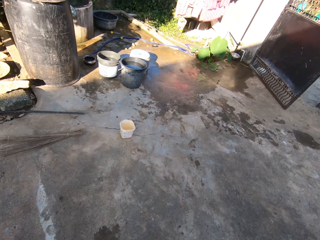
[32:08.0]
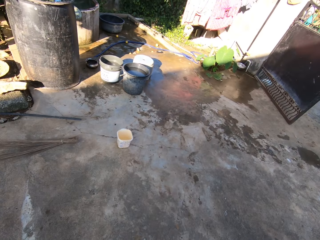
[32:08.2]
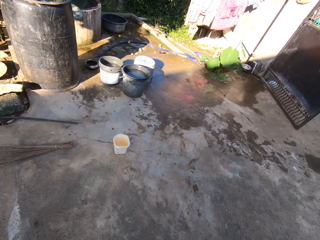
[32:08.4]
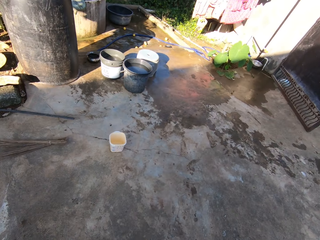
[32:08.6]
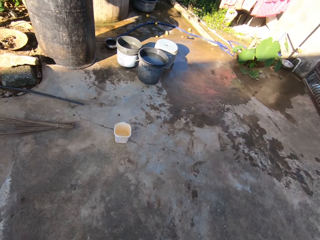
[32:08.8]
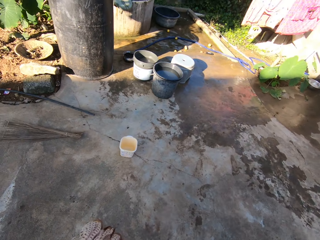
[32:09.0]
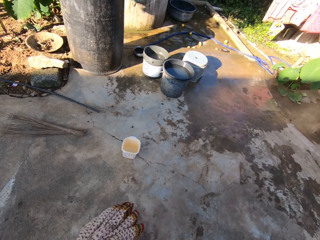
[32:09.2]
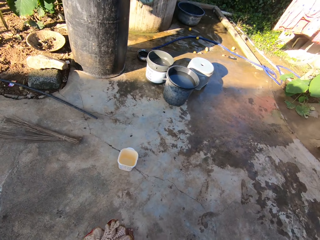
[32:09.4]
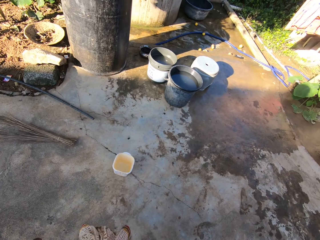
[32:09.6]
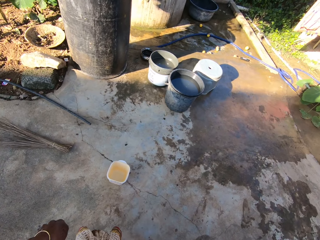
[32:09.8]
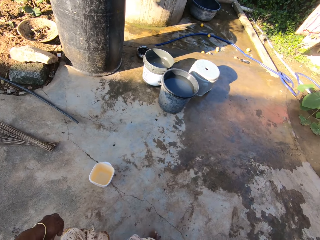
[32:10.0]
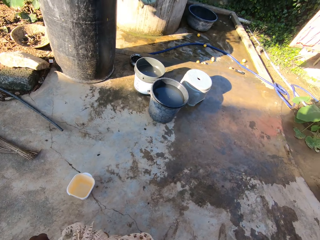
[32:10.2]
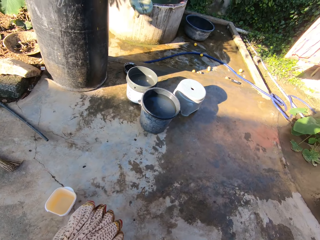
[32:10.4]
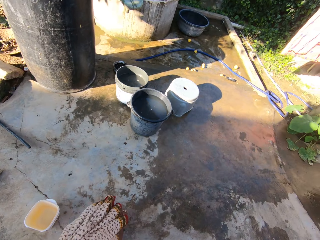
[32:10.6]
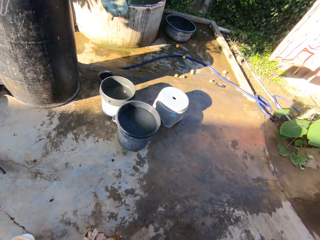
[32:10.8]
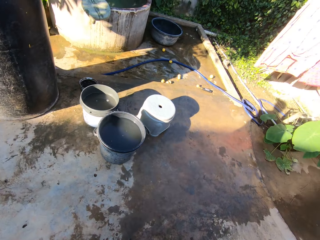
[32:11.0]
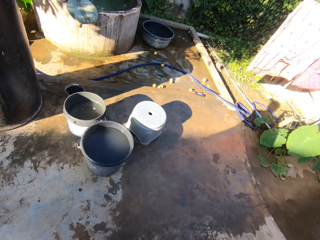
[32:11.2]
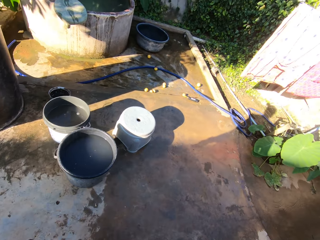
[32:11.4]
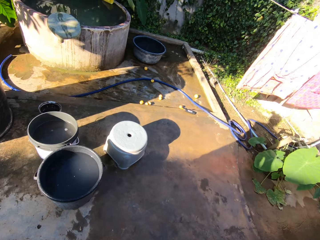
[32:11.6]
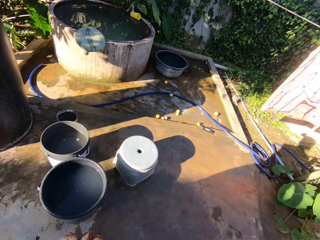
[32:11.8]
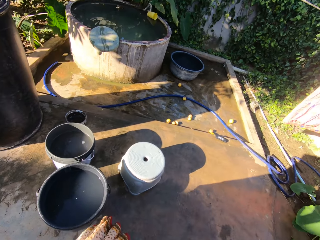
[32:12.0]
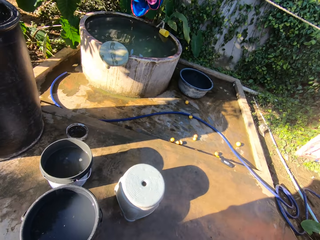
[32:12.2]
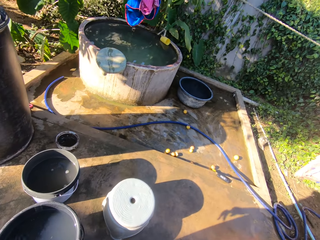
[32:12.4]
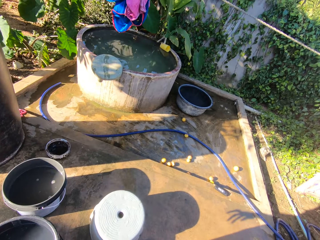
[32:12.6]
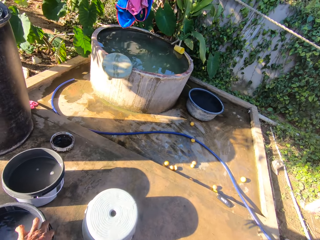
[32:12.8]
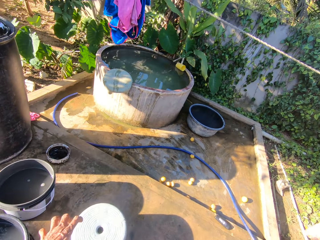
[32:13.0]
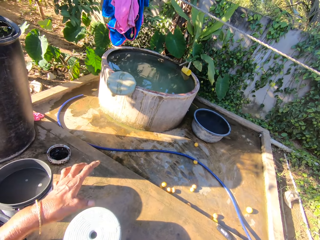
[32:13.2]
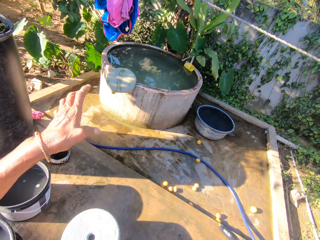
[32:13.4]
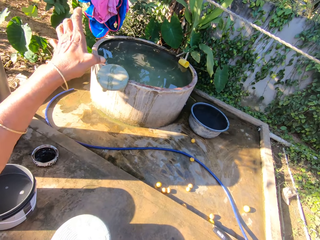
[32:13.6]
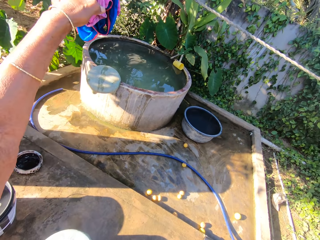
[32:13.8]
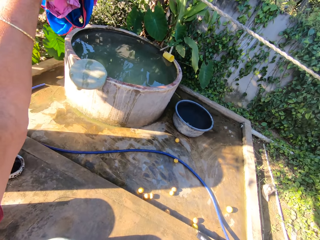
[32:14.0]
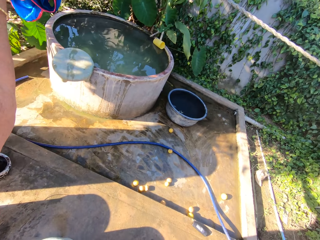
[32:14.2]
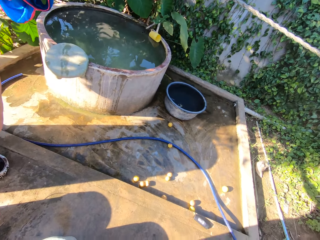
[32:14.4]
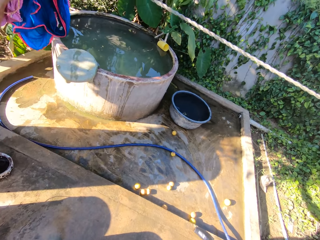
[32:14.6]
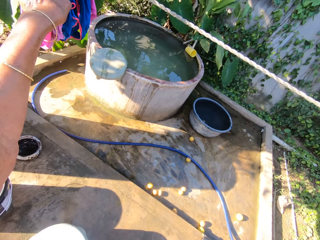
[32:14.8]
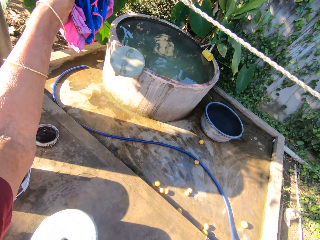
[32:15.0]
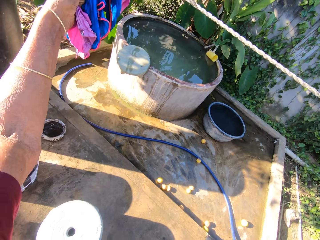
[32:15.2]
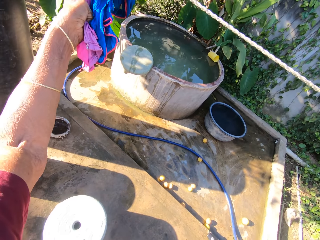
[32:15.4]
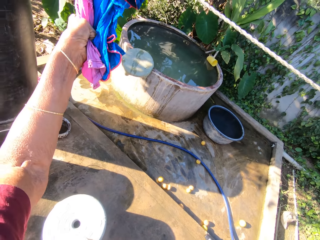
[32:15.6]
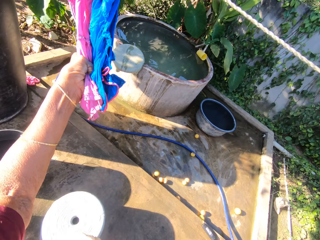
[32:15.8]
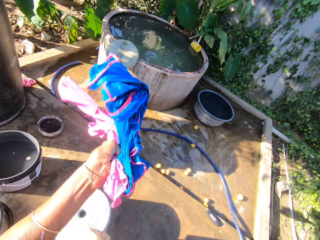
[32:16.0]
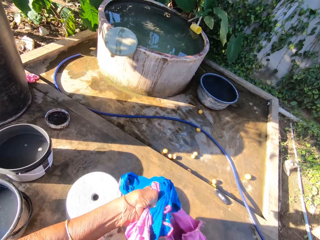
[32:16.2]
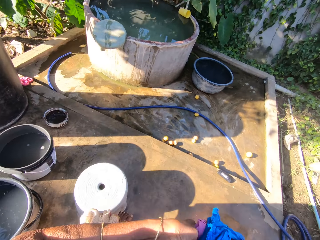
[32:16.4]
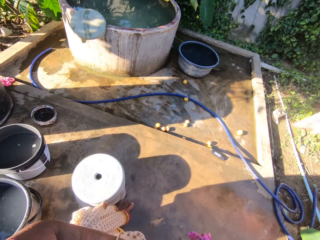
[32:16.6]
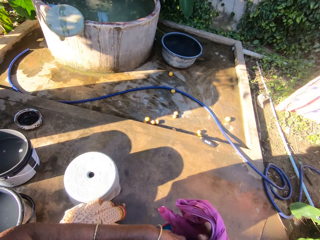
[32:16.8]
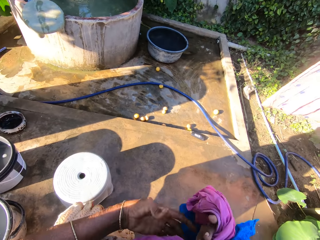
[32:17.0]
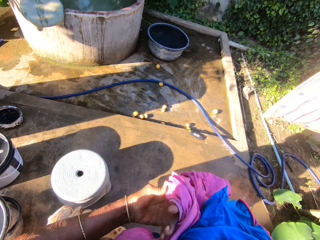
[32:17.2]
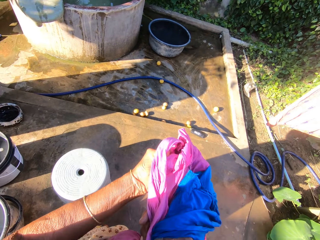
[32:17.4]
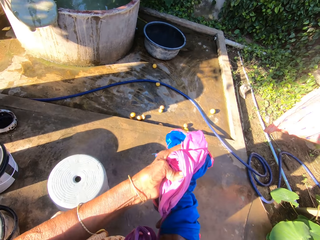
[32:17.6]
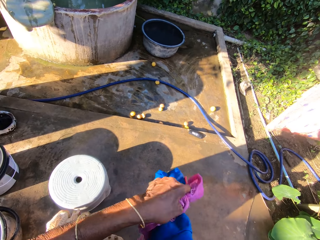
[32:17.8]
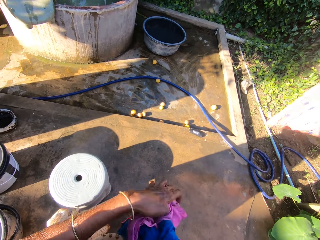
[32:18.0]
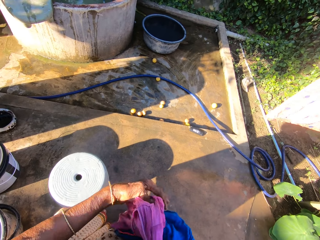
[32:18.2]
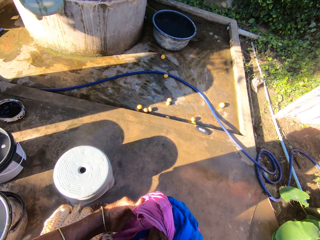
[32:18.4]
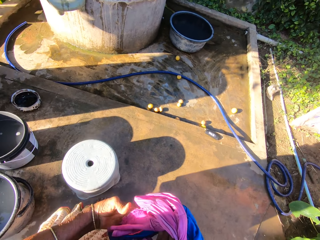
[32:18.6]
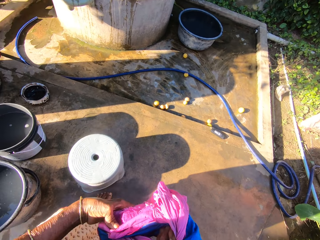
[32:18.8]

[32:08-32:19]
The camera wearer approaches the line. They remove the cloth from the clothing line. They turn the clothes in both hands.

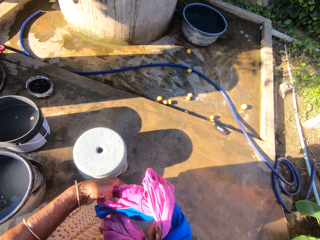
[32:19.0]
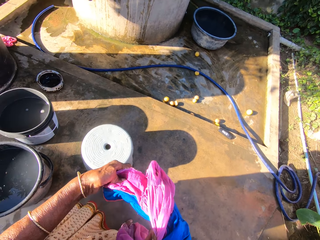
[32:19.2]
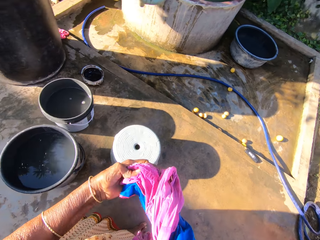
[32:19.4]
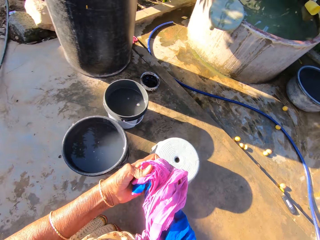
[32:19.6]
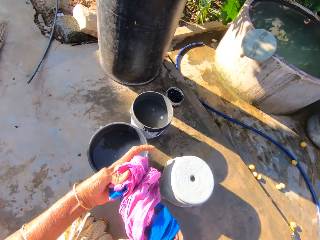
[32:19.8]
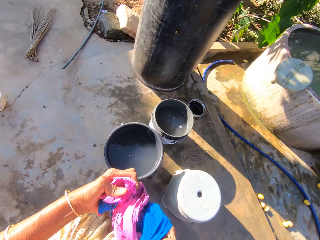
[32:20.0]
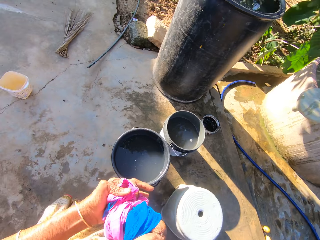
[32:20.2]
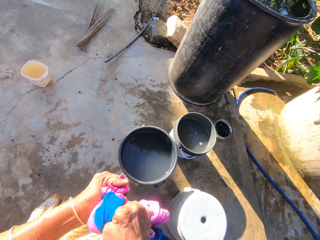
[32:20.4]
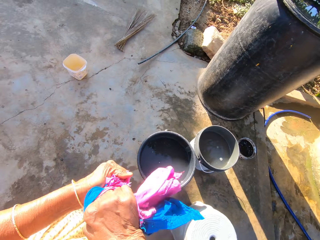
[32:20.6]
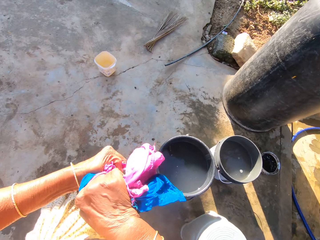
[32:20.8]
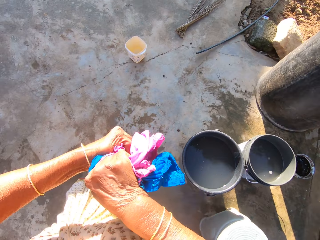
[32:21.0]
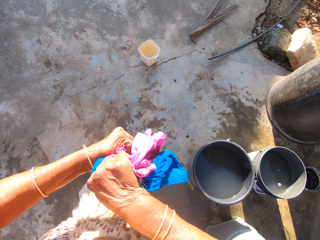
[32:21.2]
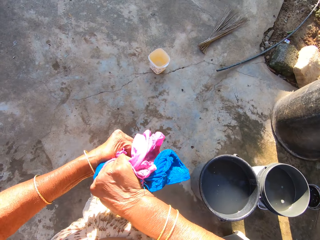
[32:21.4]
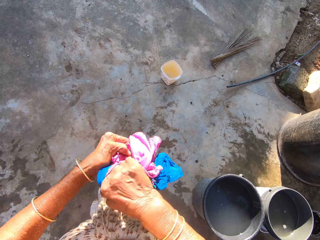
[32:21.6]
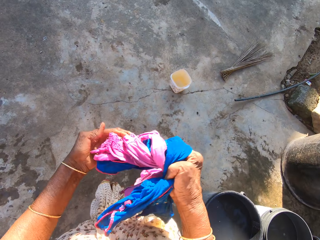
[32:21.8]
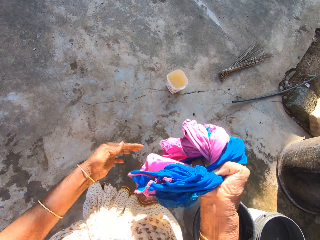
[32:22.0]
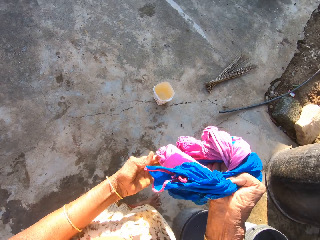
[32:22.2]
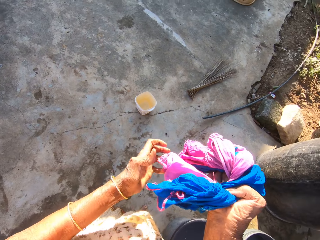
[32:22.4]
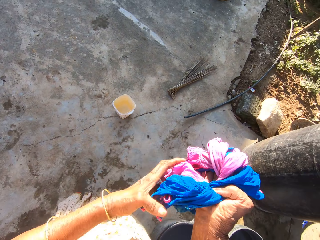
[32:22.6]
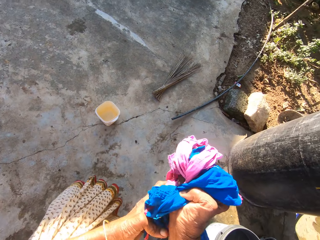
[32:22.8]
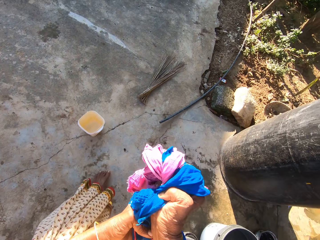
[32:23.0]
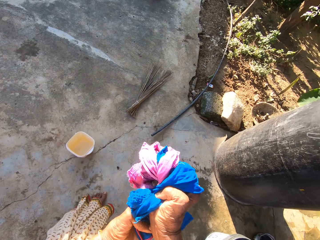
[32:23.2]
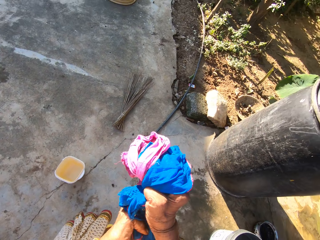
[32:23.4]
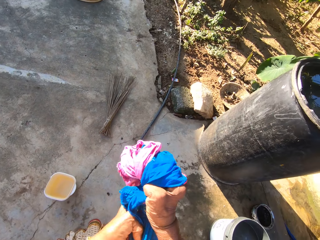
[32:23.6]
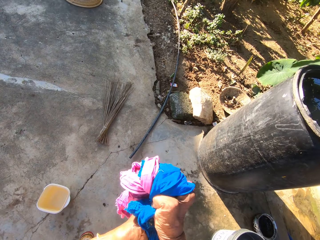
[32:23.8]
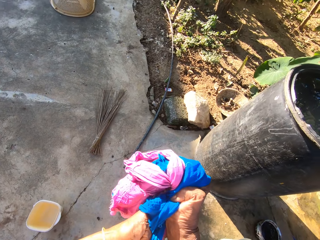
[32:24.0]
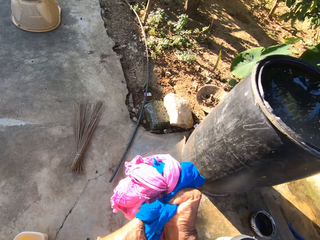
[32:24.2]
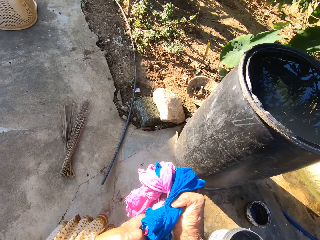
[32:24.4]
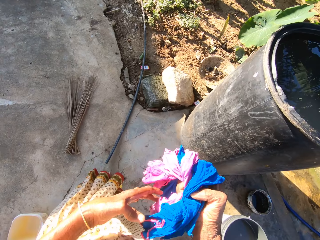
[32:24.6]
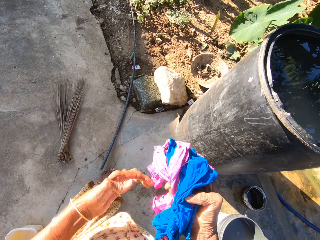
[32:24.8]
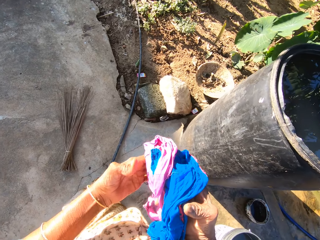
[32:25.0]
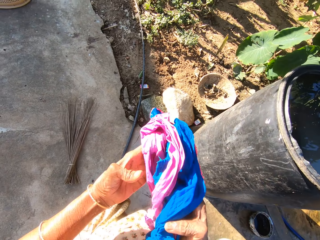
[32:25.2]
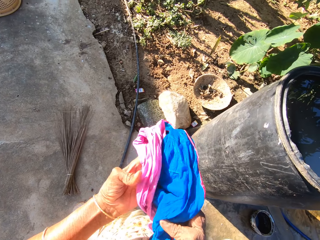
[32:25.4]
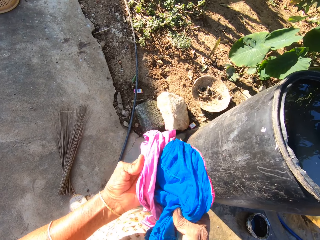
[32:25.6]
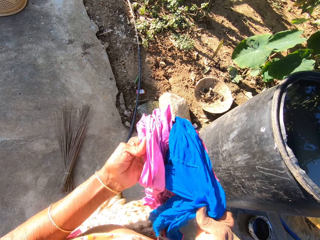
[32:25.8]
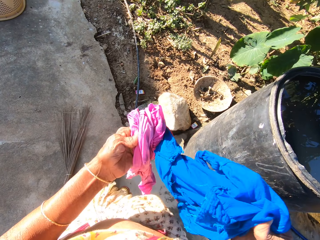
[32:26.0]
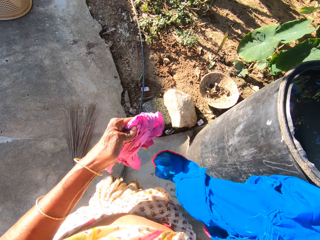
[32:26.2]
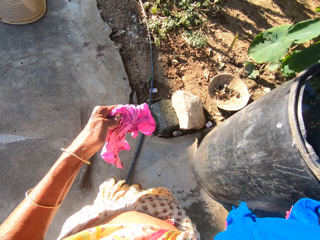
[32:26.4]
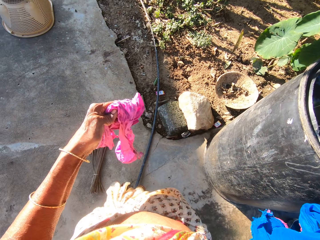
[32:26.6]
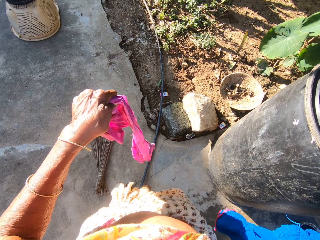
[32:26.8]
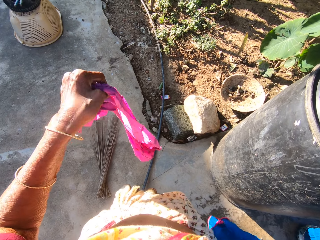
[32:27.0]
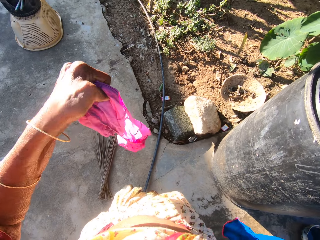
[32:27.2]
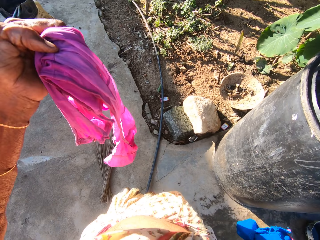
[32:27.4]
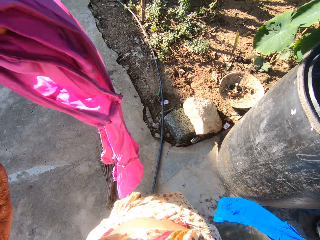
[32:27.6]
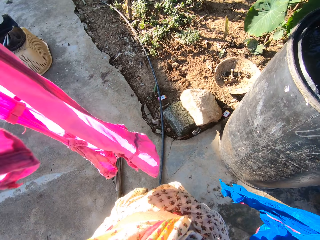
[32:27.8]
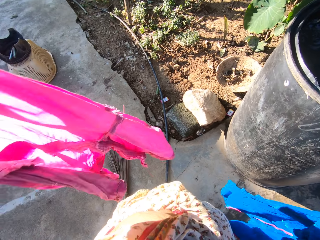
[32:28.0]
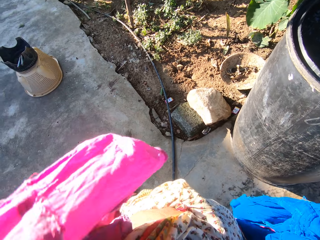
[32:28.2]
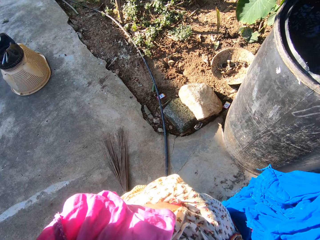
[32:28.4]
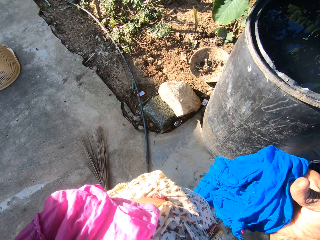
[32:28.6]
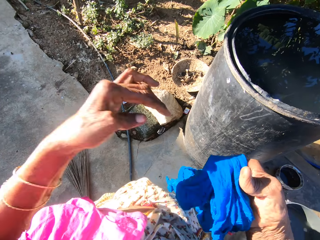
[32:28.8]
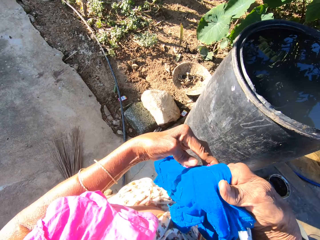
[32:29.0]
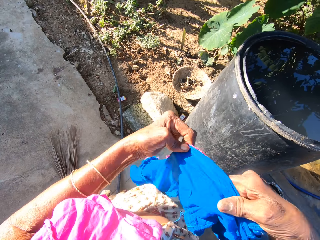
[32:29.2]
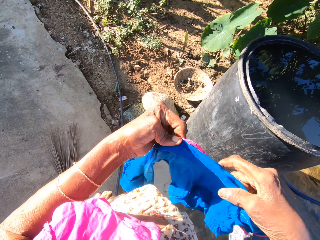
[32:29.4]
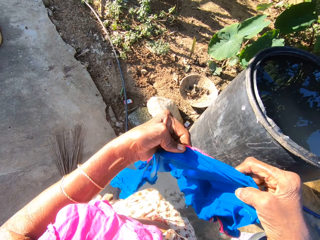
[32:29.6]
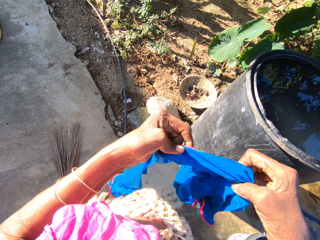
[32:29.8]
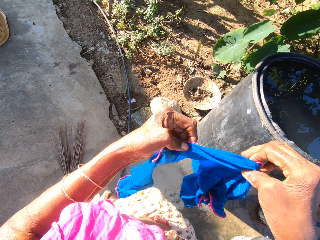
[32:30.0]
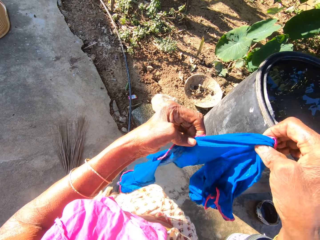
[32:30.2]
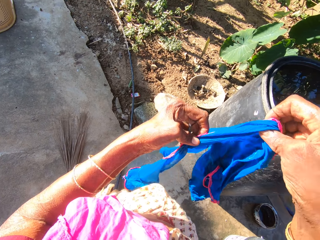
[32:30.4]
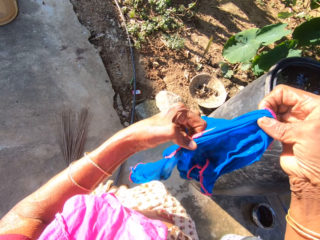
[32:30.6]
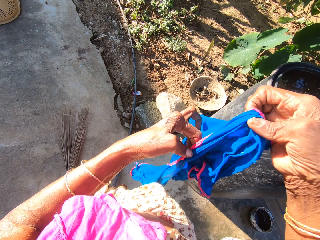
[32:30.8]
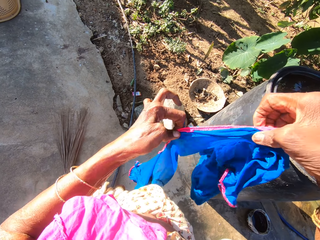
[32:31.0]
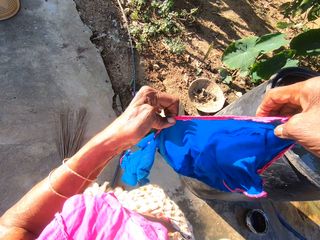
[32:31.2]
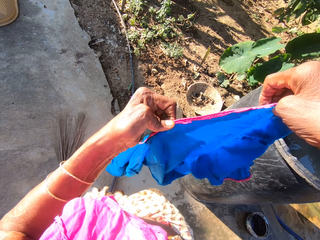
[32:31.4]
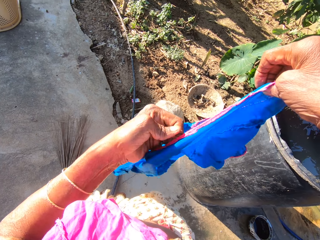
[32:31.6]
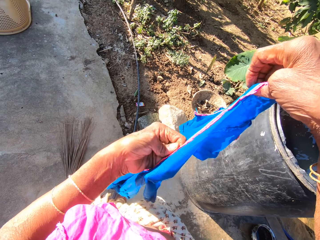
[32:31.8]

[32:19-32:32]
The camera wearer carries clothes to the other hanging line. She squeezes the cloth with her hands on the way. She holds the clothes in the left hand and right hand. She stands. She places the cloth in the left hand to the shoulder. She stretches the other cloth with both hands.
